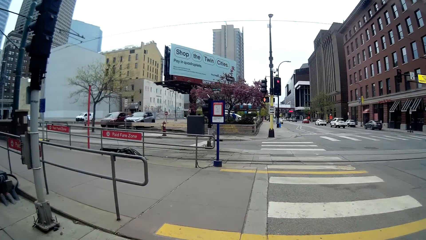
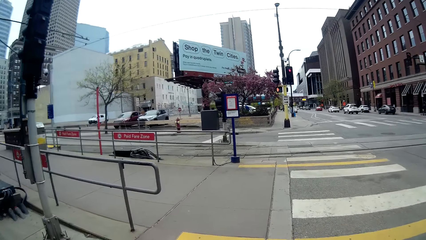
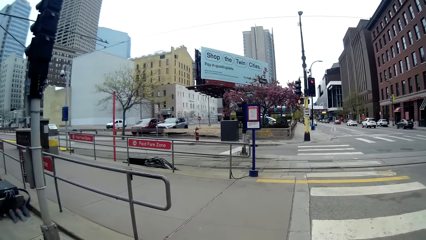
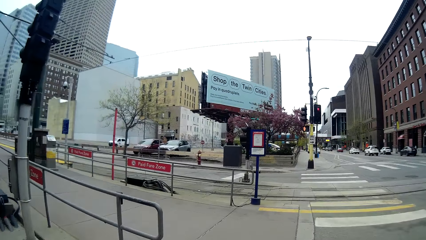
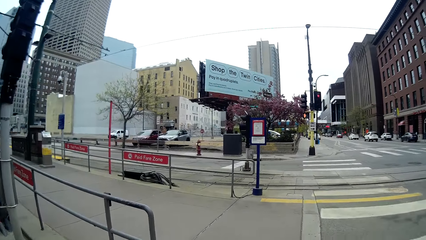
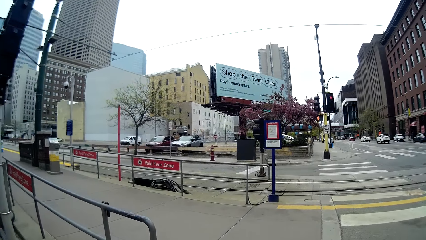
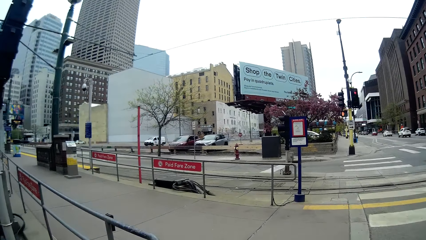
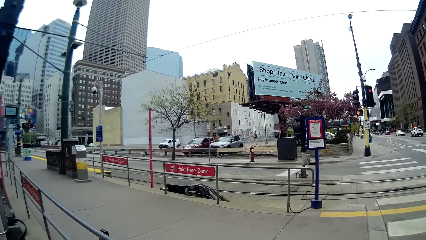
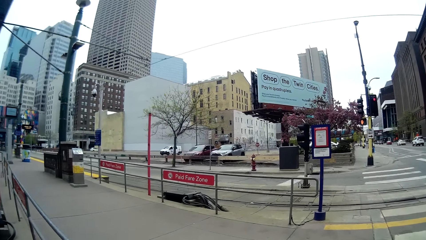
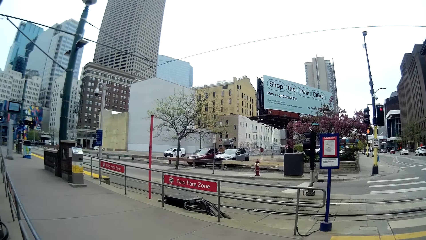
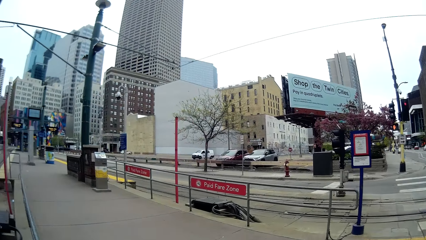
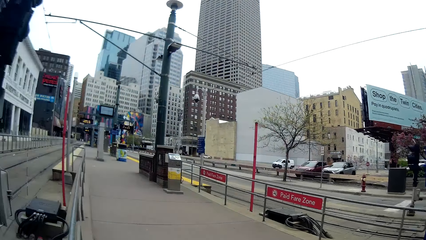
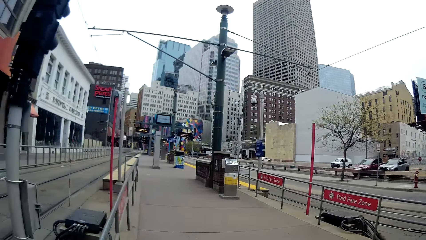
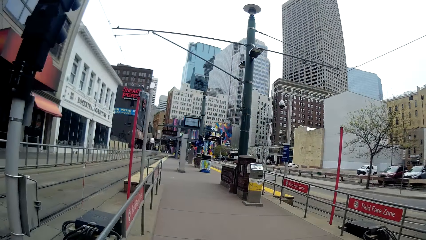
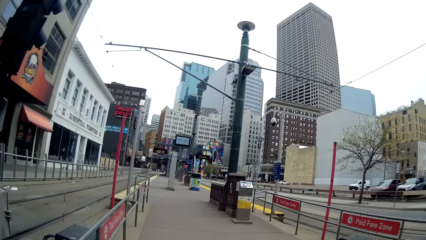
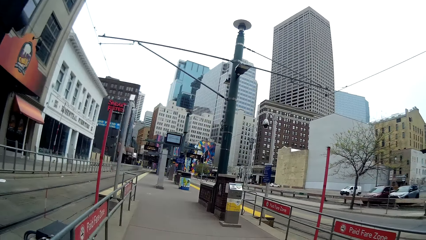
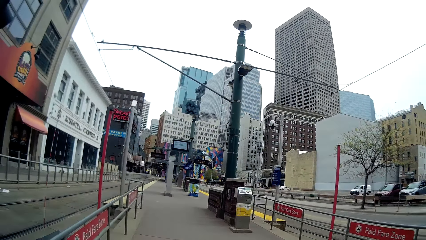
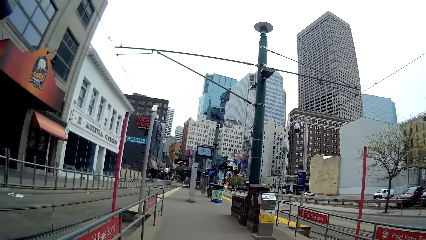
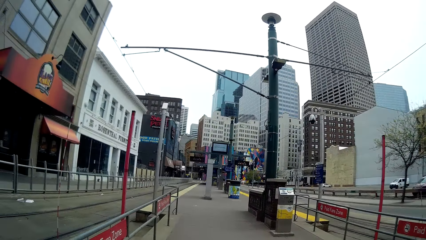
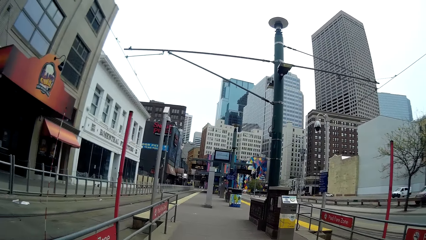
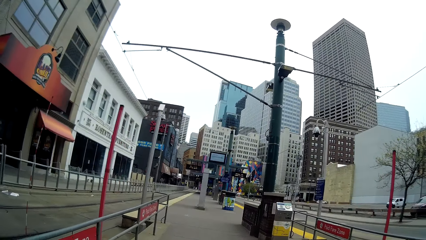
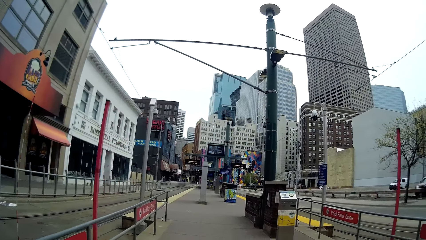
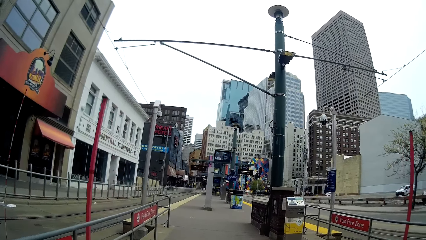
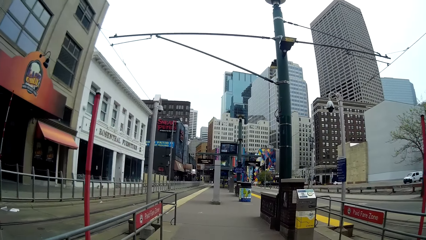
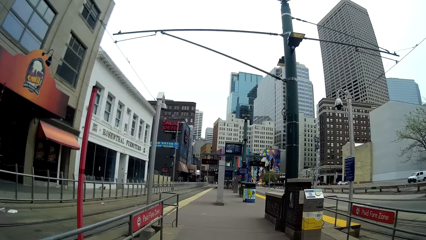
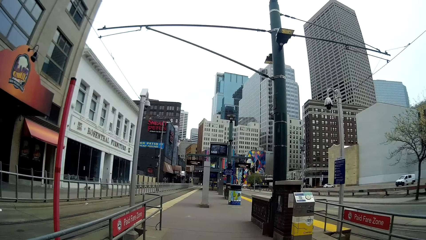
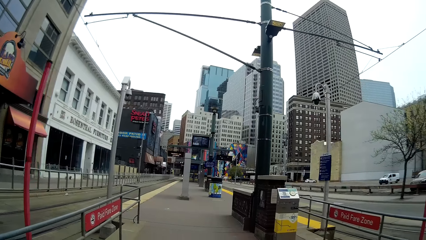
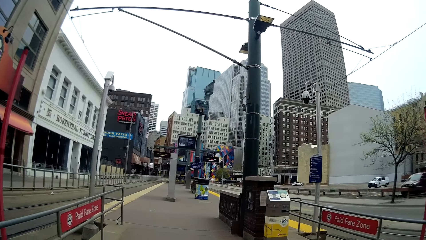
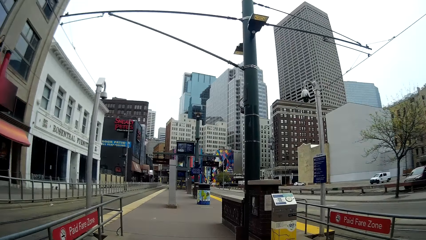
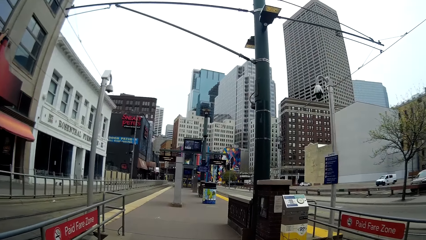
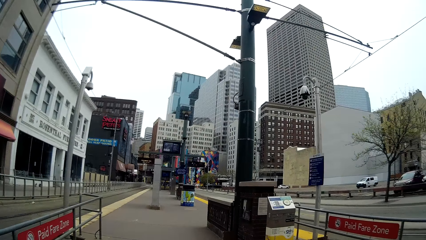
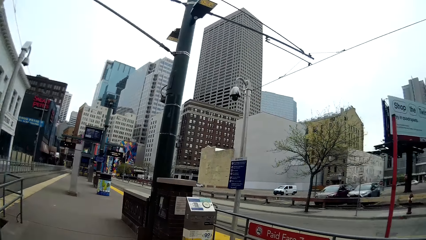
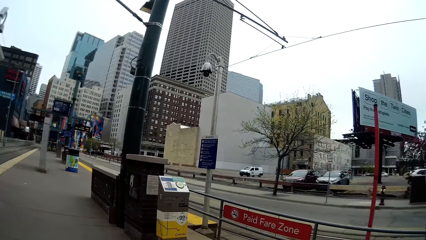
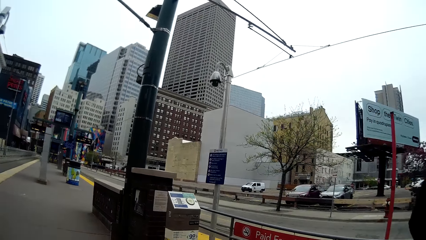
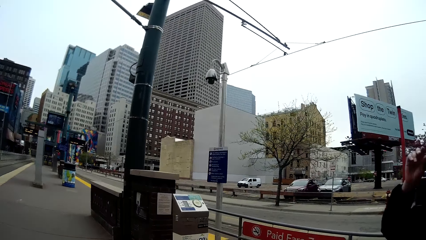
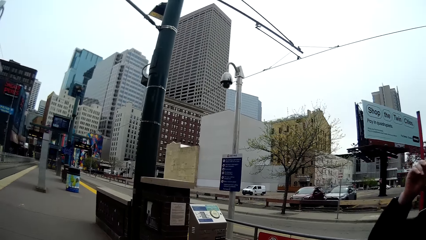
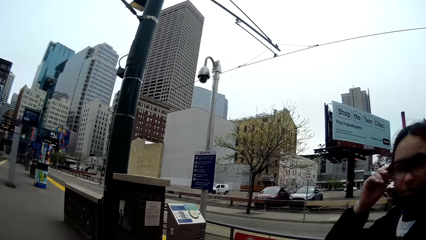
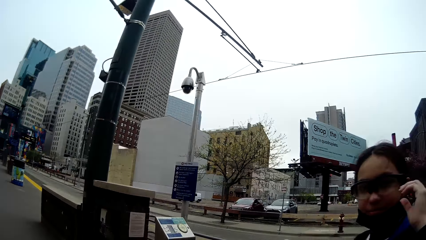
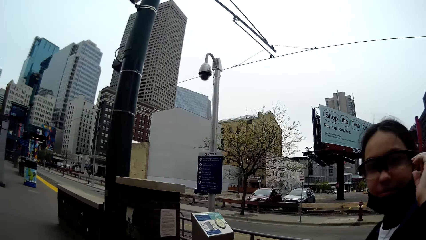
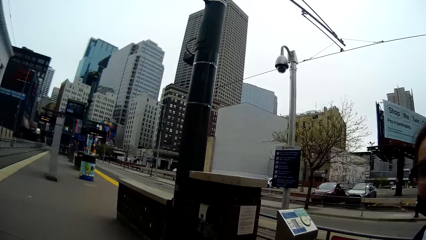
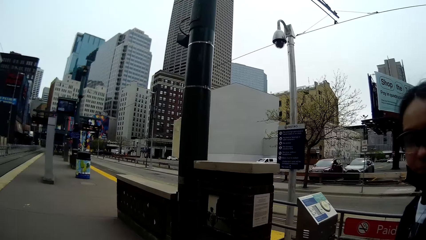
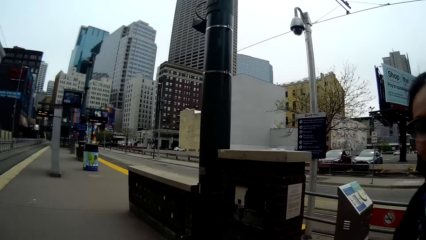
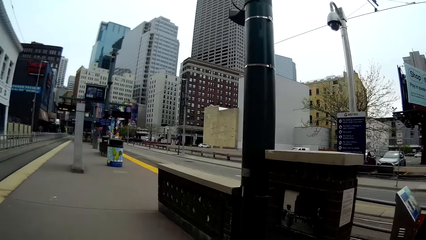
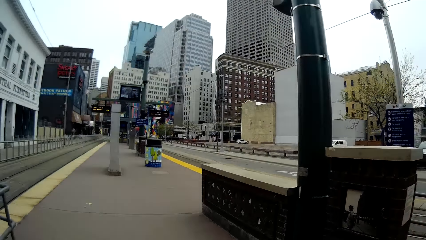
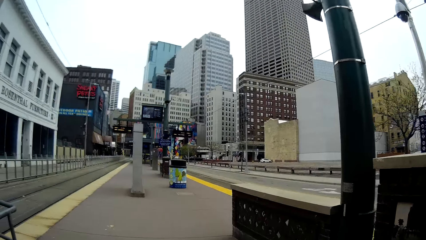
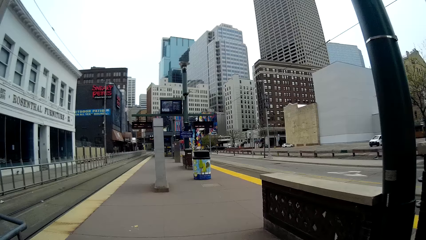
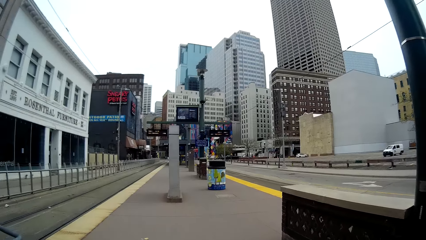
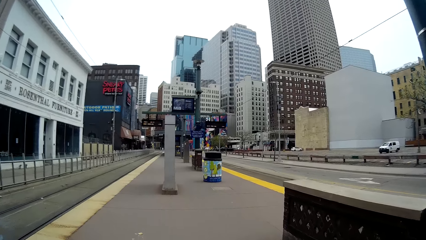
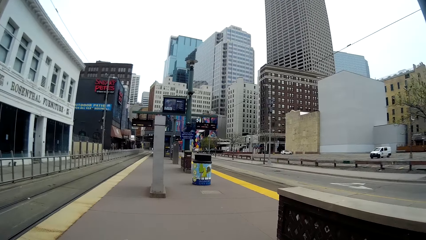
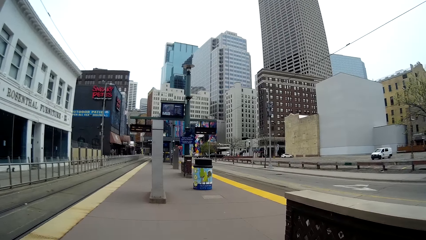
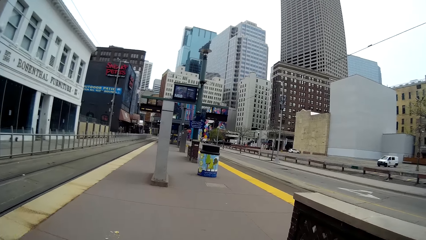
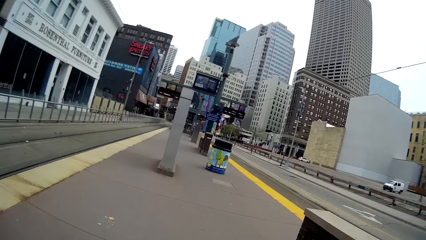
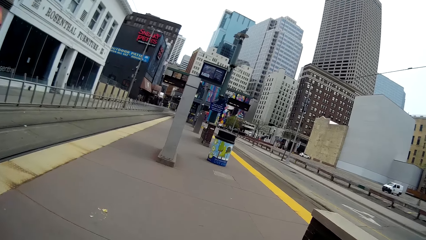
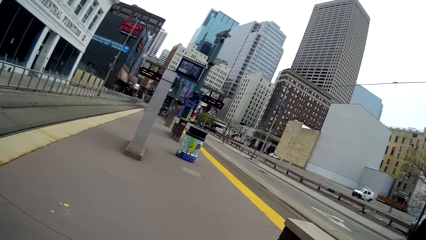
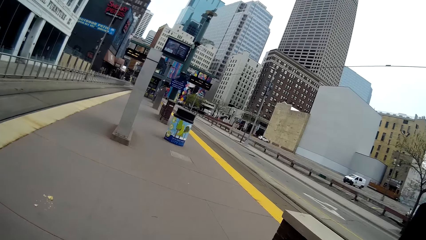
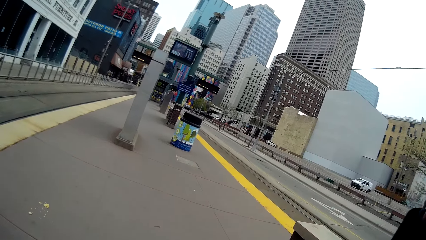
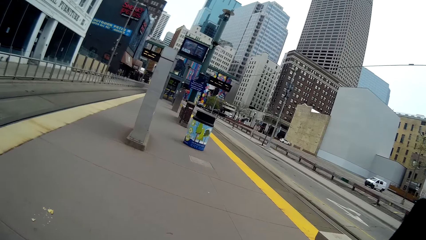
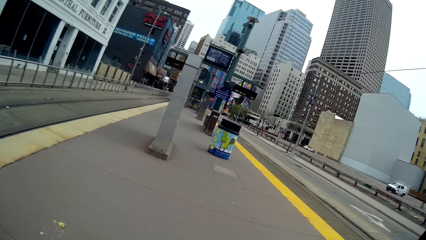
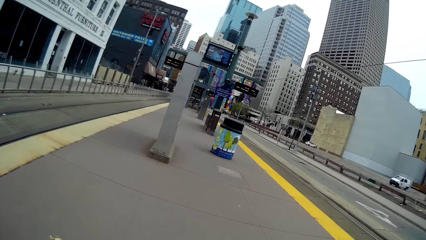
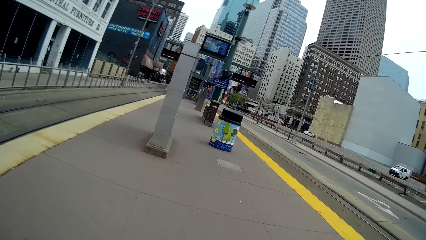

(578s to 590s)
The camera wearer dialogues with a person. They walk around the pathway. They dialogue with the person. They walk around the pathway.
